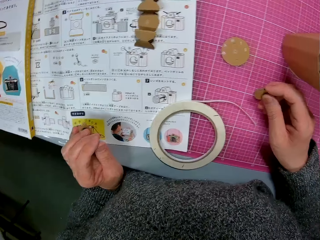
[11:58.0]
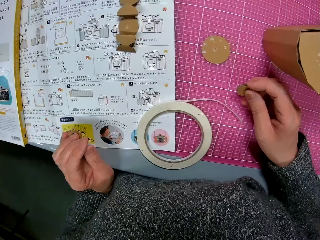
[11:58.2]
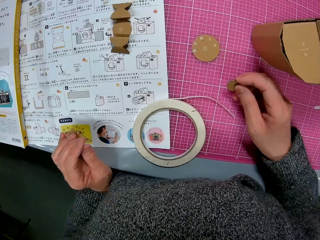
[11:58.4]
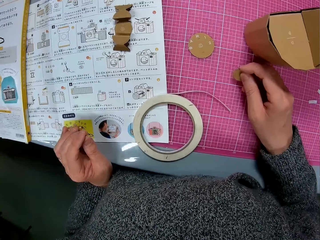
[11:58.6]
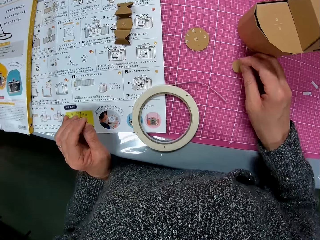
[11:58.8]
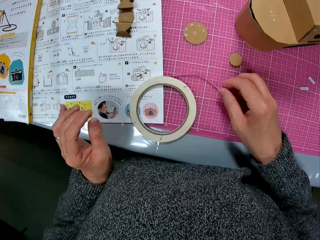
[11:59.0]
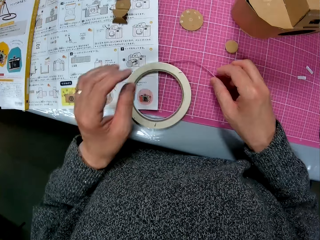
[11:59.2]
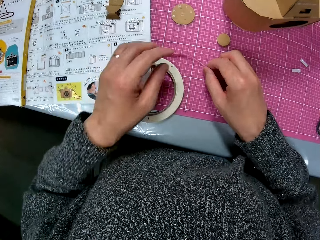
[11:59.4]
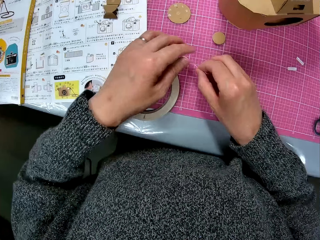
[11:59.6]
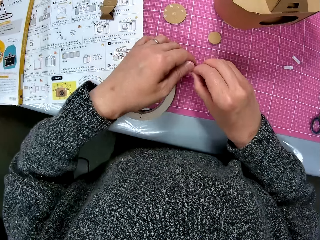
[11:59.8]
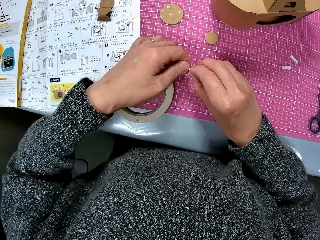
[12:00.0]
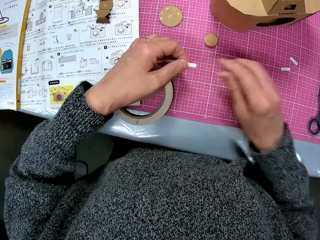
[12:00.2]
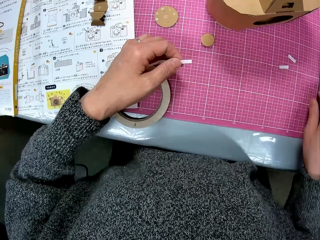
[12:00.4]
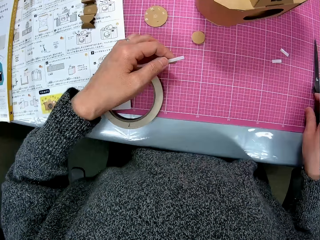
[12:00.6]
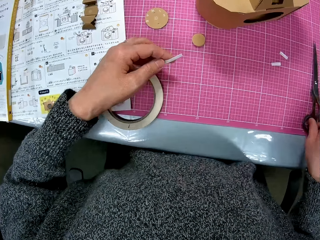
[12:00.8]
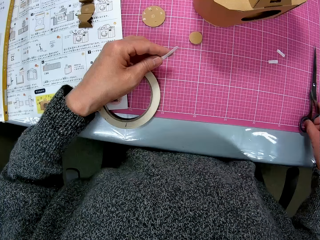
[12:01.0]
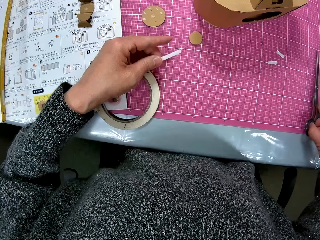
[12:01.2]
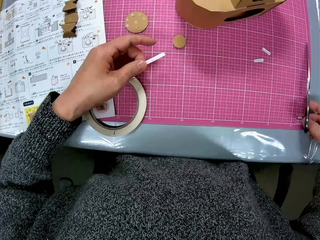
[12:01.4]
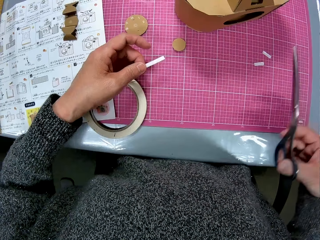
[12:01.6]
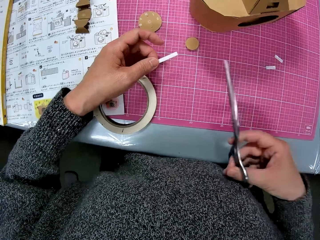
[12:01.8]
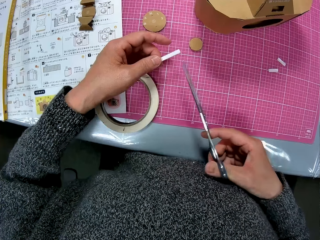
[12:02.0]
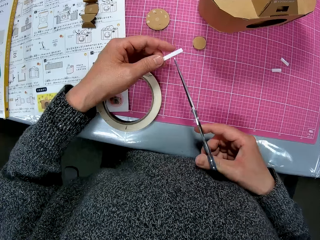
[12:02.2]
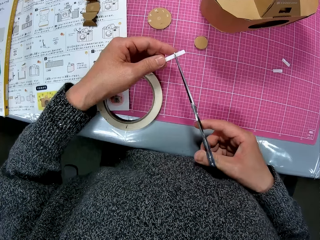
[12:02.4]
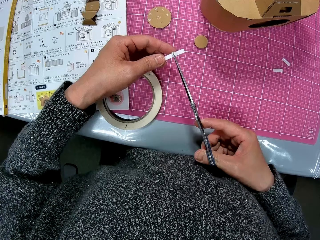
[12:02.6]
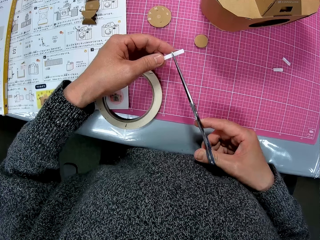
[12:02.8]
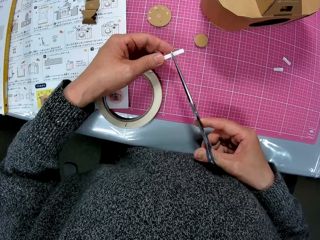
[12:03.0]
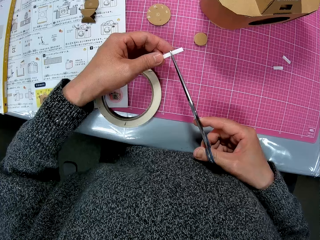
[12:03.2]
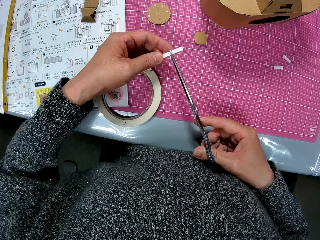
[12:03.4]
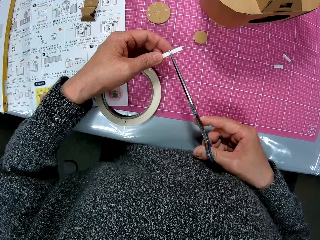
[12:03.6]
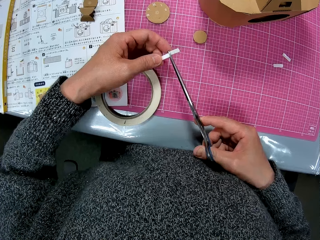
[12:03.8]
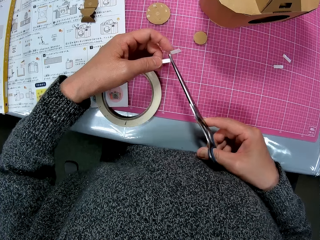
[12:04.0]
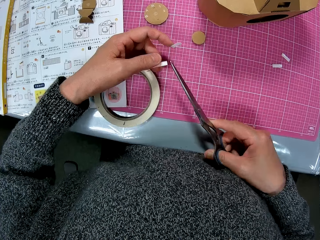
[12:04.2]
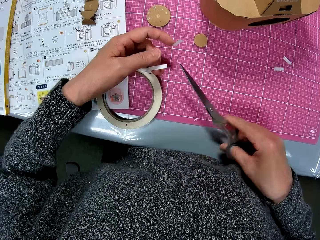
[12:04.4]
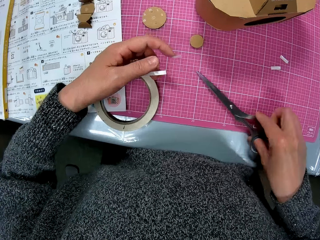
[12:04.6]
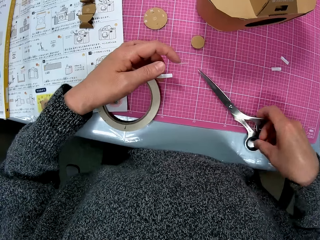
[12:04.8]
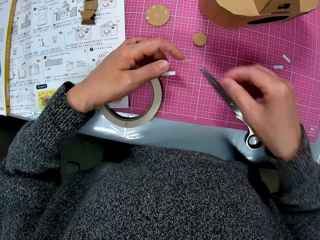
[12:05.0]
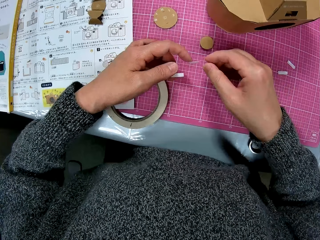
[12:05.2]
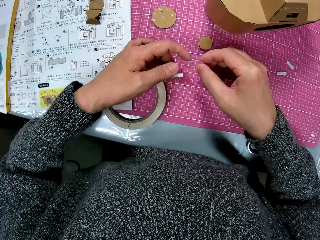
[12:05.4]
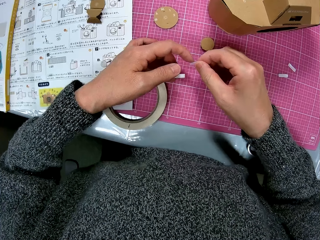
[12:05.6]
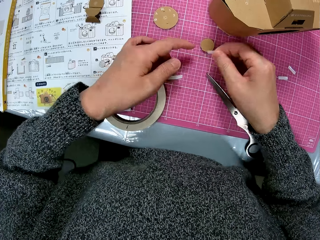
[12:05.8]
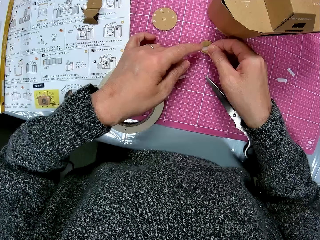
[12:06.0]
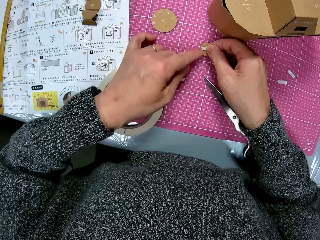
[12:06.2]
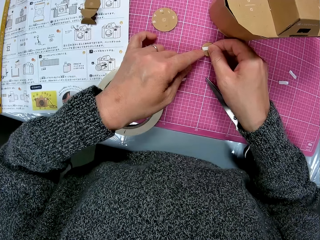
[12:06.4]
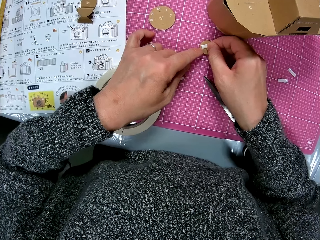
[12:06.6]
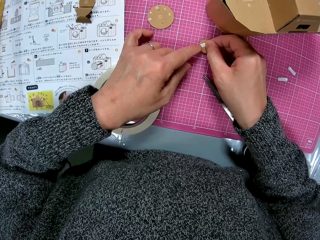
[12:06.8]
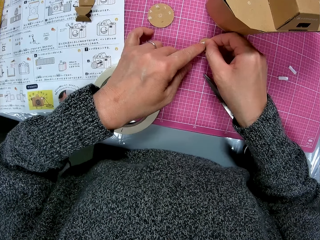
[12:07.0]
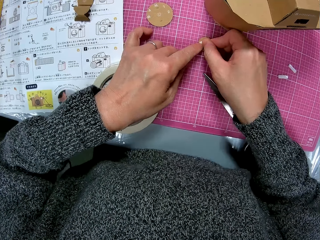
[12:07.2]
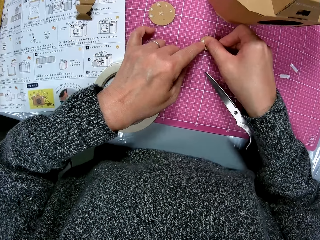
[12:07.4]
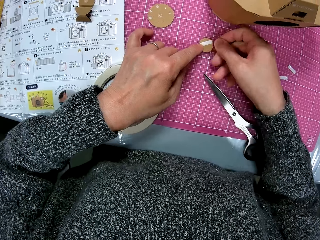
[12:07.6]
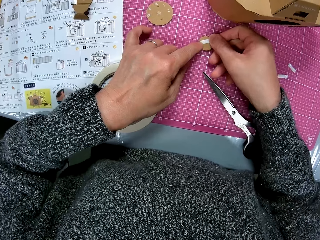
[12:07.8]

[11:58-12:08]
The camera wearer places the small pieces of cardboard on the cutting sheet. They pick up the white tape from the tape roll. They hold the roll of sticker. They pick up the pair of scissors from the cutting sheet. They cut the white tape with the pair of scissors. They place the pair of scissors on the cutting sheet. They hold the sticker. They place the white tape on the small pieces of cardboard on the cutting sheet.

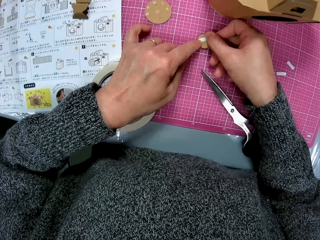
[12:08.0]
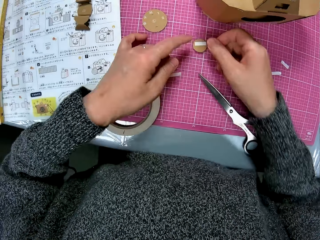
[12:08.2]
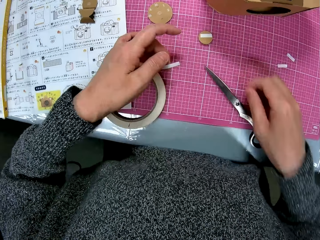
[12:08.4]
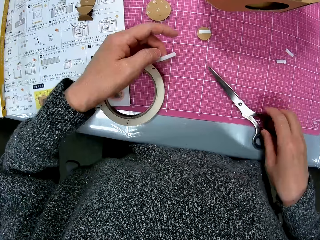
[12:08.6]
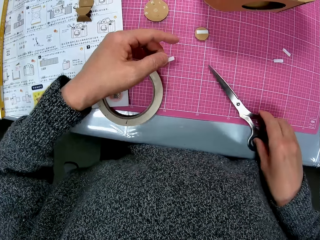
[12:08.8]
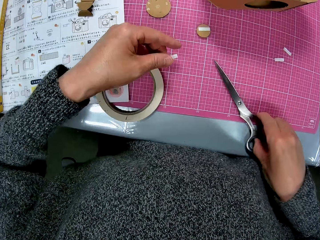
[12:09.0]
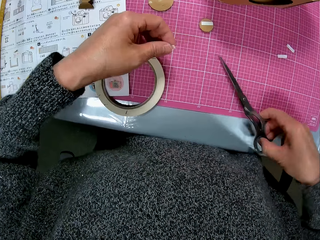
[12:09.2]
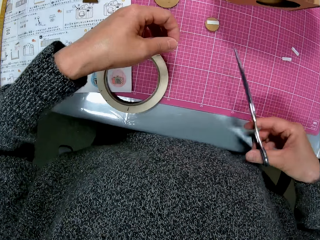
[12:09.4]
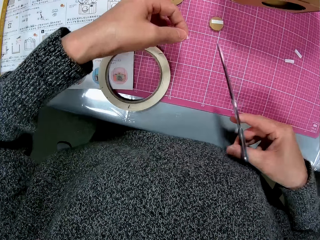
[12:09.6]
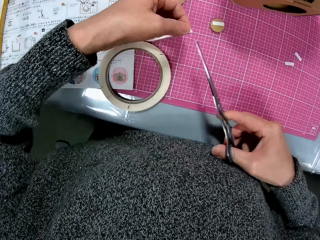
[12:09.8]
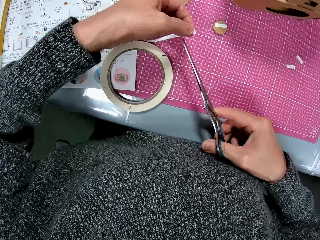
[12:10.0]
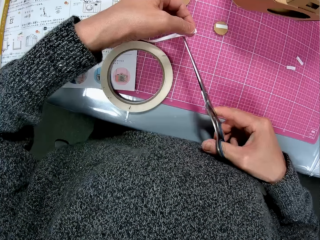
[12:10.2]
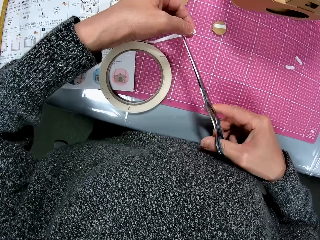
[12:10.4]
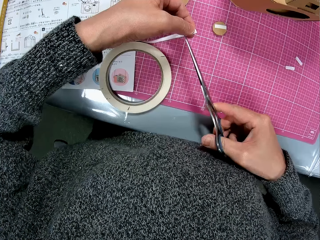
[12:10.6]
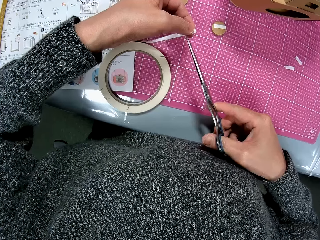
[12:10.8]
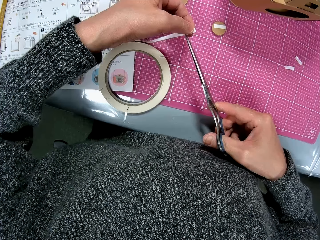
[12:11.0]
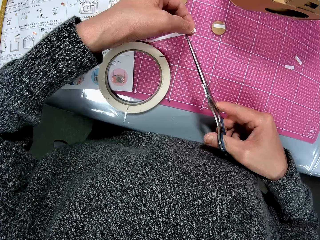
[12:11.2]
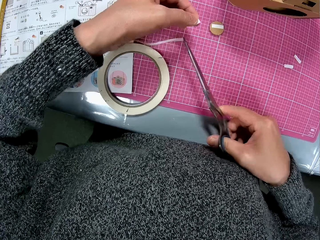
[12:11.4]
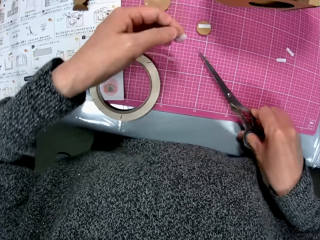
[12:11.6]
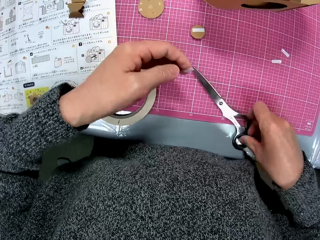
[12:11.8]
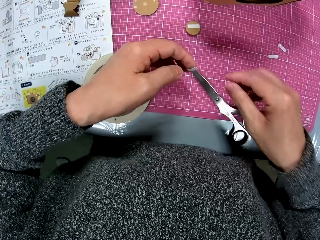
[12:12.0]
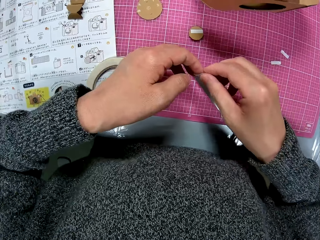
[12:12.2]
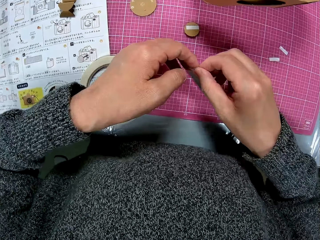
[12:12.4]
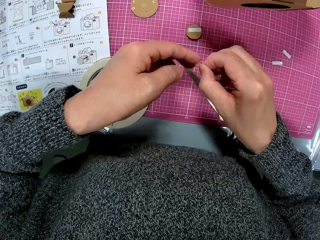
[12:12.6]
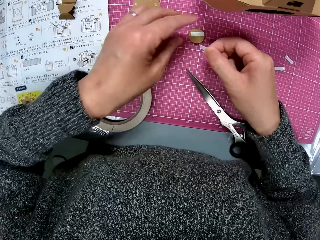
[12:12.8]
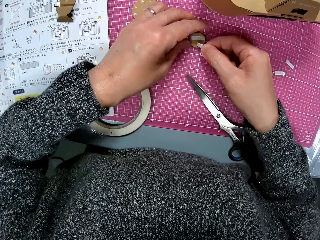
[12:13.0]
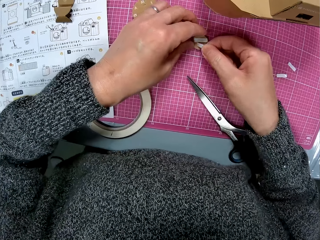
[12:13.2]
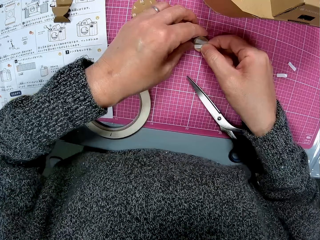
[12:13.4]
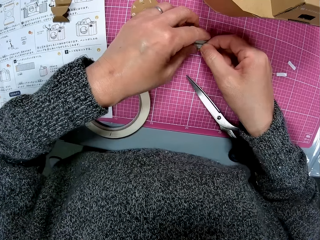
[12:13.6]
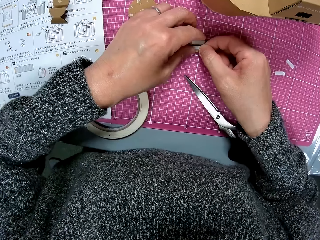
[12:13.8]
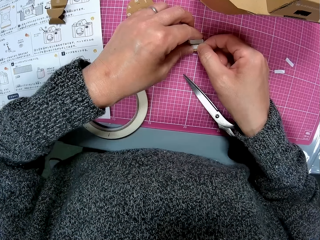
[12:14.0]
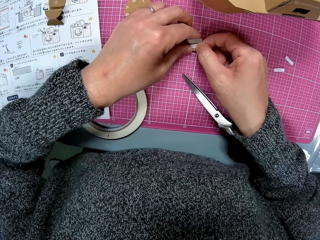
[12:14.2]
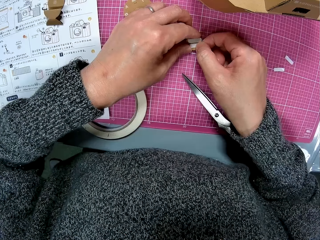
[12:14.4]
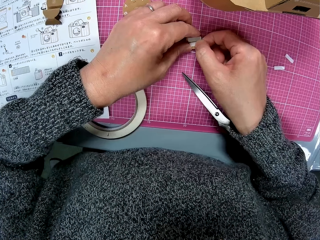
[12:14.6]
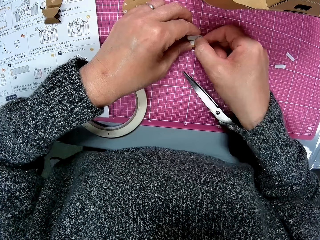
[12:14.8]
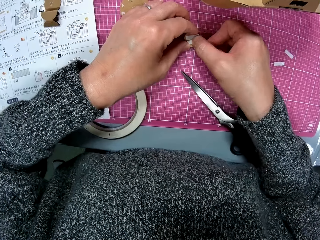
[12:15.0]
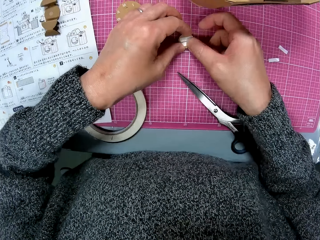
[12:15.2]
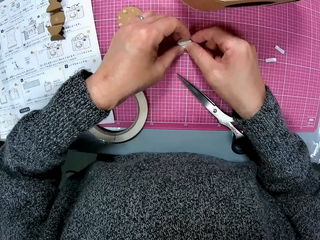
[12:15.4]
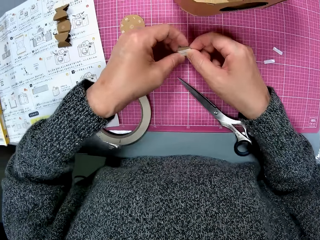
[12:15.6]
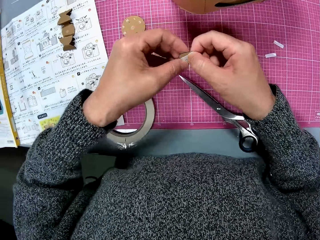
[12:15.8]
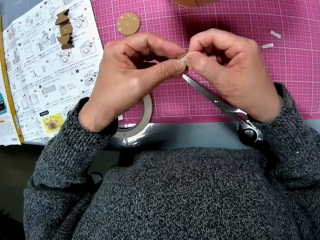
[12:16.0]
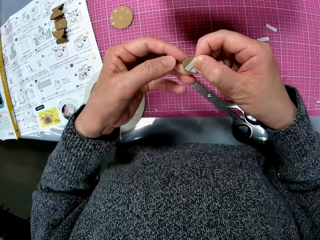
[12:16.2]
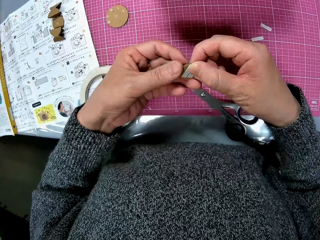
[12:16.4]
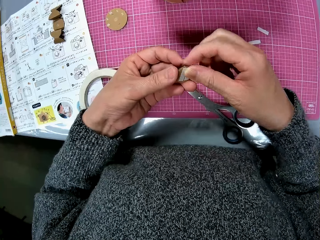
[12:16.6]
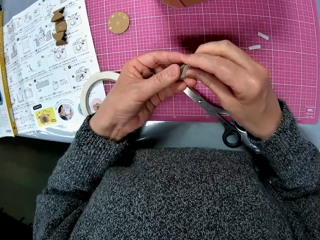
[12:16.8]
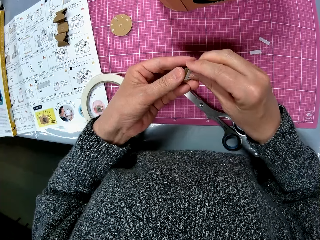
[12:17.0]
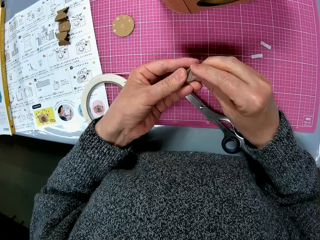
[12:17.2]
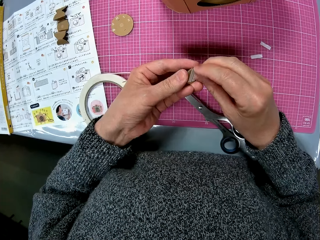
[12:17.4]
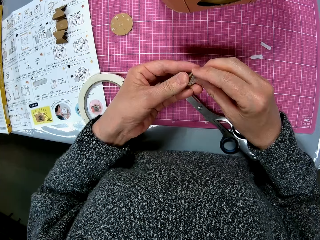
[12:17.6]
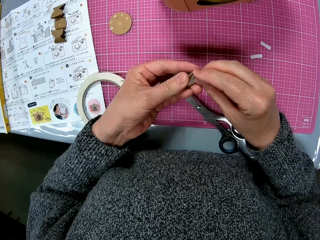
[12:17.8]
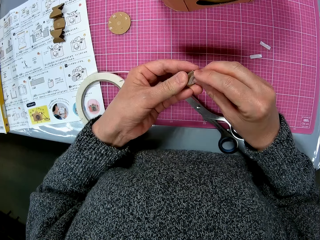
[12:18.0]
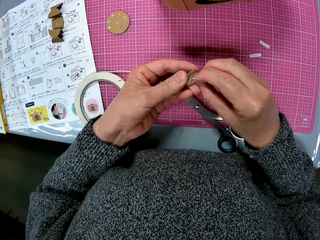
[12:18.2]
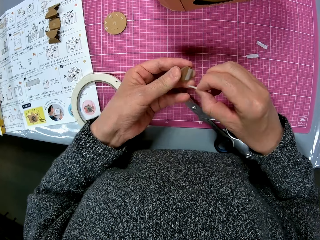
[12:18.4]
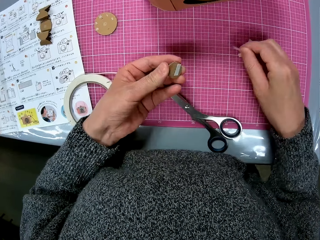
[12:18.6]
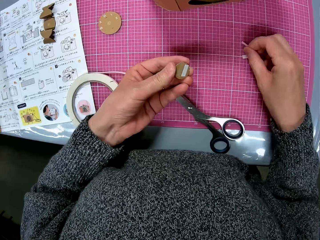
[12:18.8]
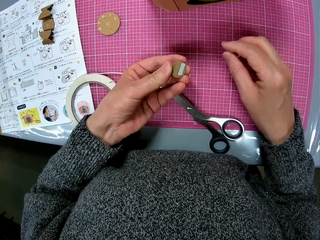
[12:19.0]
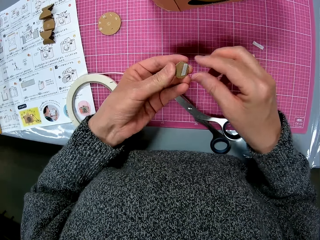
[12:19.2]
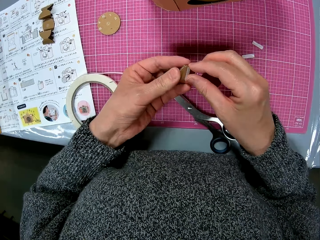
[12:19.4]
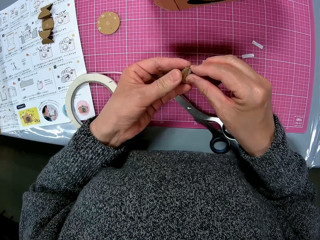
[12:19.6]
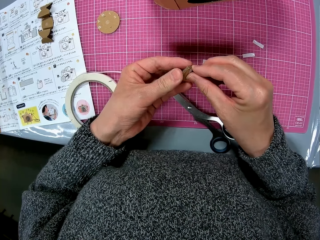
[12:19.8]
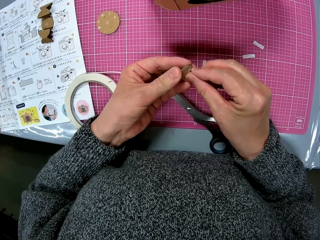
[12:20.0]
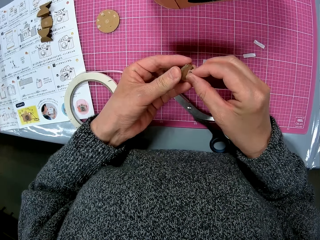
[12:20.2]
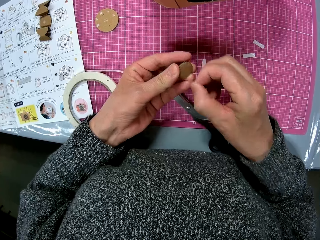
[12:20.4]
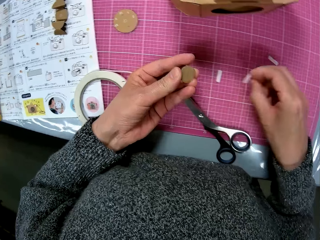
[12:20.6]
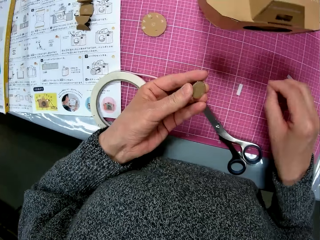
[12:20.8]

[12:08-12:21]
The camera wearer picks up the pair of scissors from the cutting sheet. They cut tape from the white tape roll with the pair of scissors. They place the scissors on the cutting sheet. They hold the small sticker. They place the white tape on the pieces of cardboard. They pick up the piece of cardboard. They peel off a tape on the small pieces of cardboard. They place the tape on the cutting sheet. They peel off another tape on the small pieces of cardboard.
